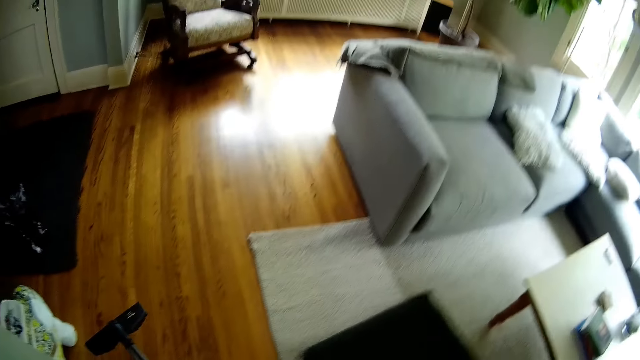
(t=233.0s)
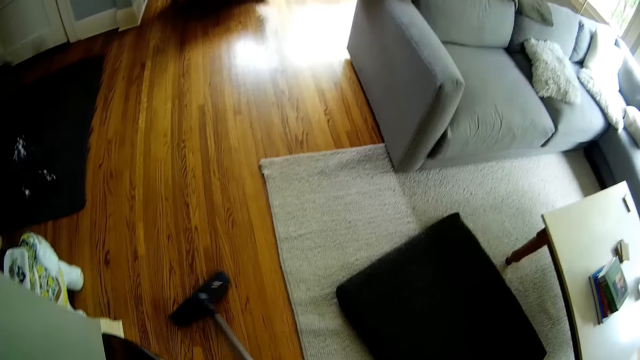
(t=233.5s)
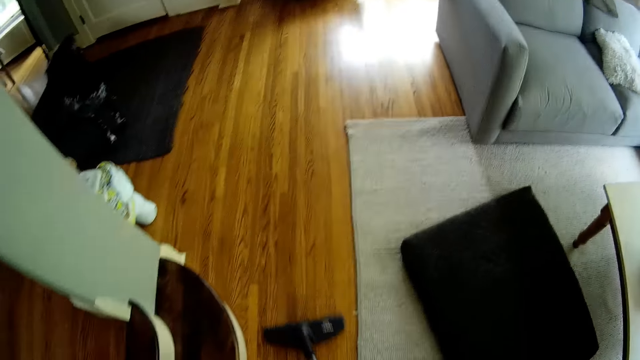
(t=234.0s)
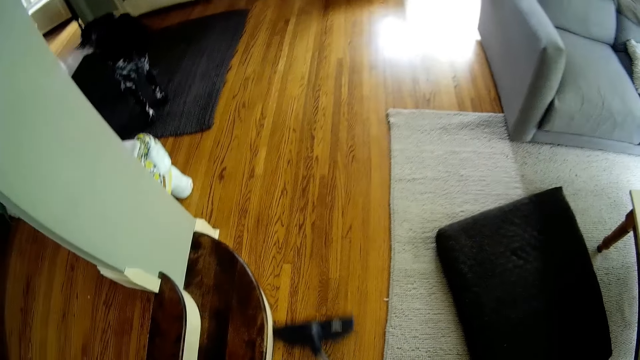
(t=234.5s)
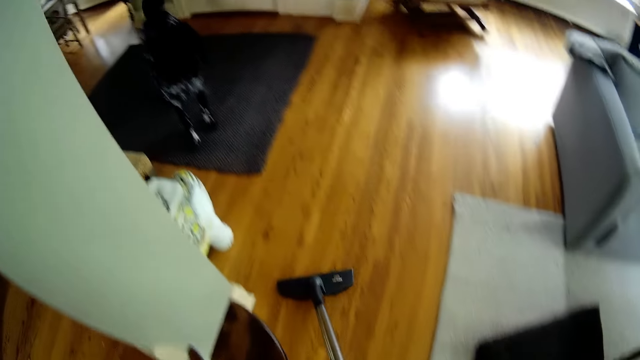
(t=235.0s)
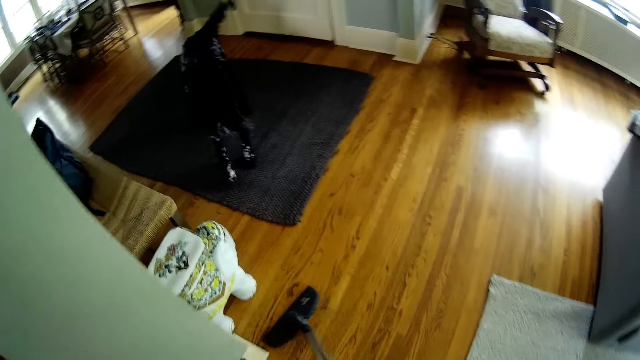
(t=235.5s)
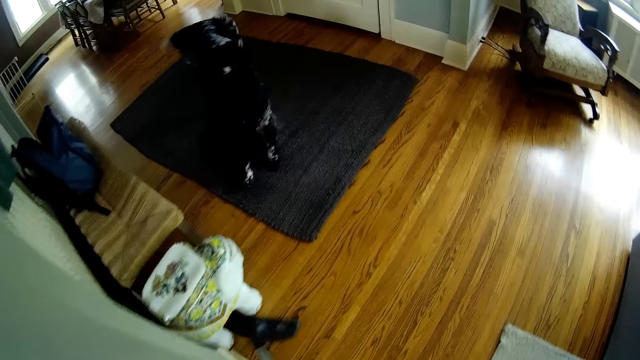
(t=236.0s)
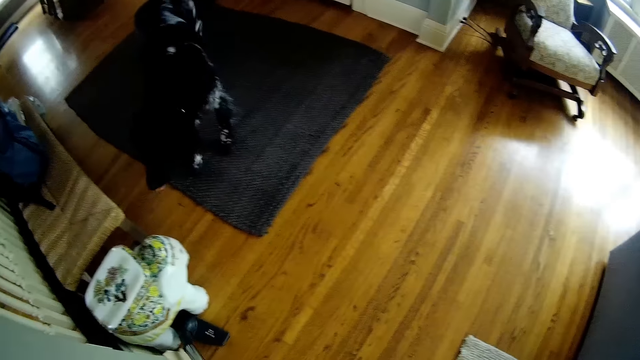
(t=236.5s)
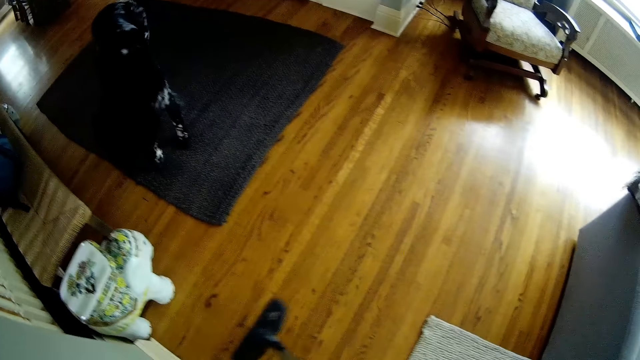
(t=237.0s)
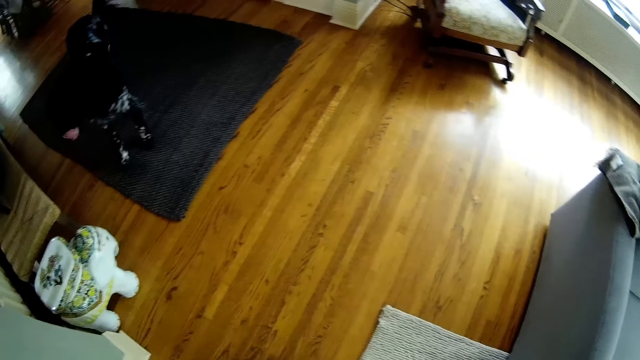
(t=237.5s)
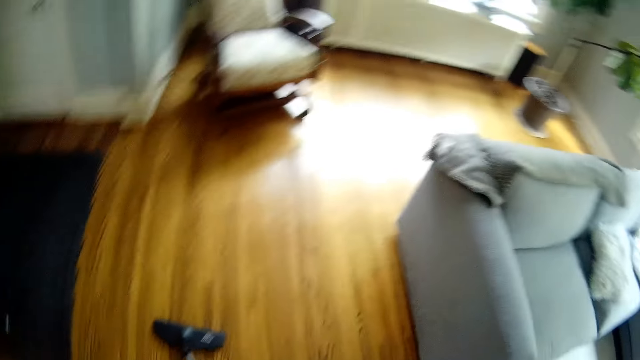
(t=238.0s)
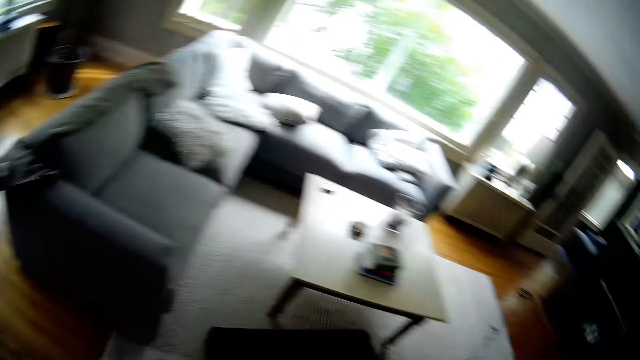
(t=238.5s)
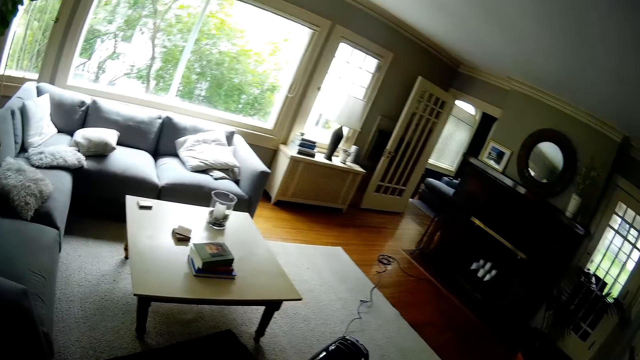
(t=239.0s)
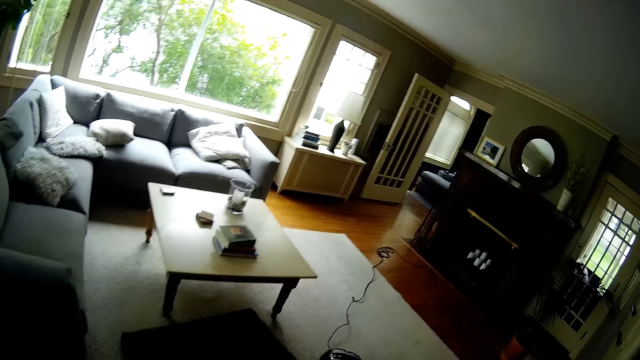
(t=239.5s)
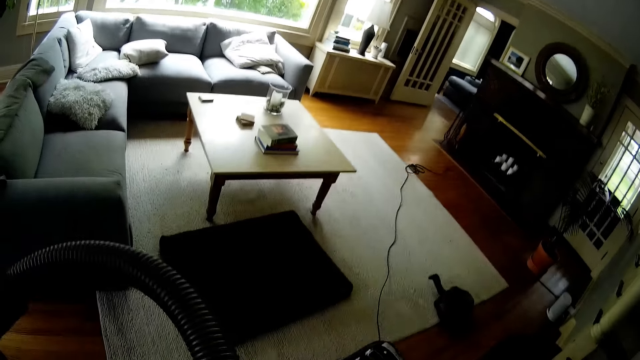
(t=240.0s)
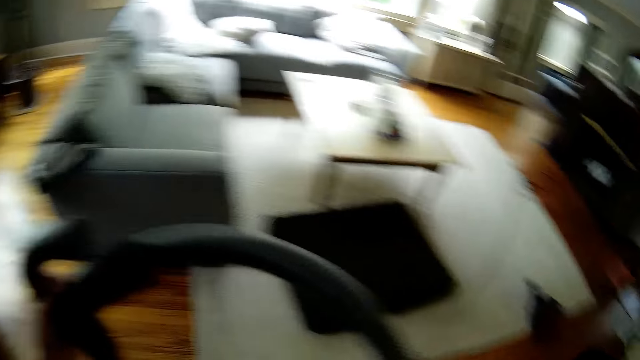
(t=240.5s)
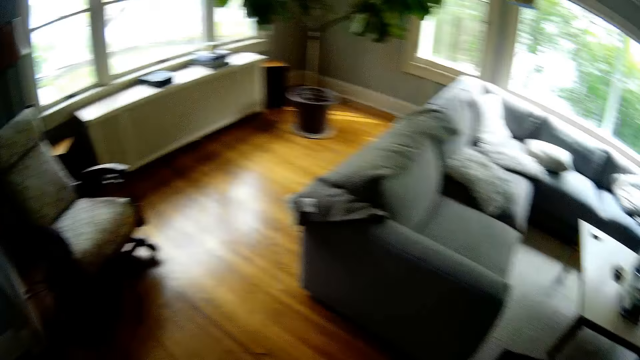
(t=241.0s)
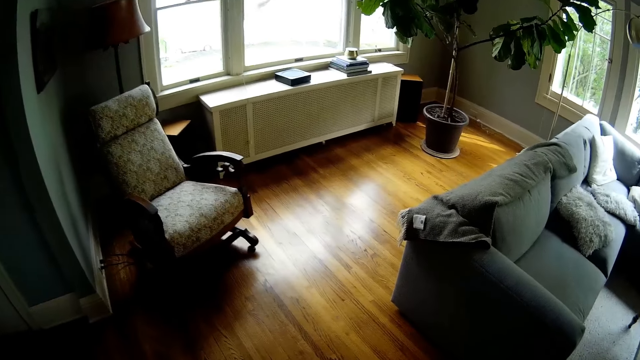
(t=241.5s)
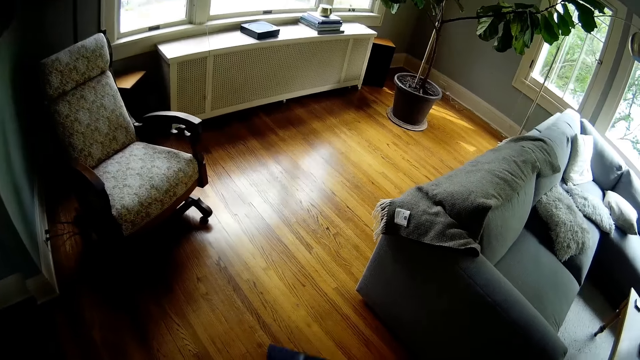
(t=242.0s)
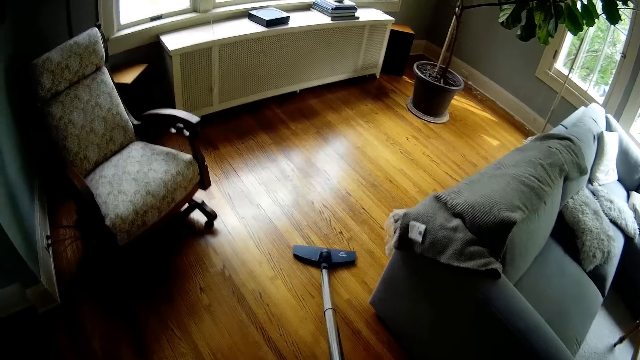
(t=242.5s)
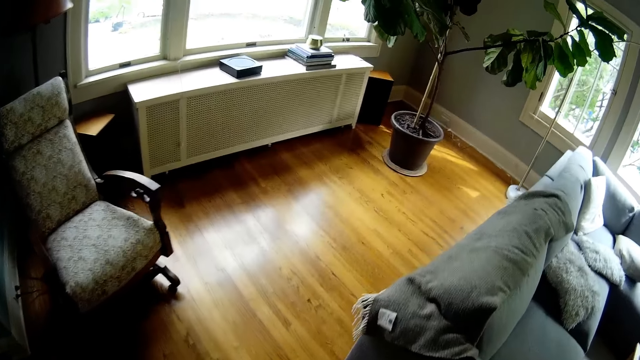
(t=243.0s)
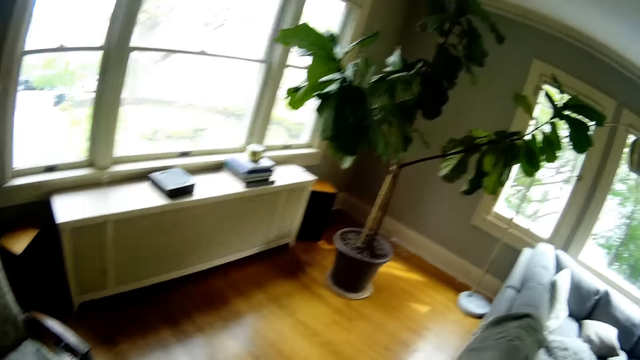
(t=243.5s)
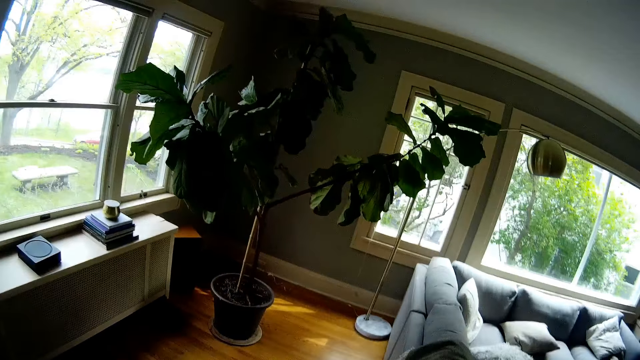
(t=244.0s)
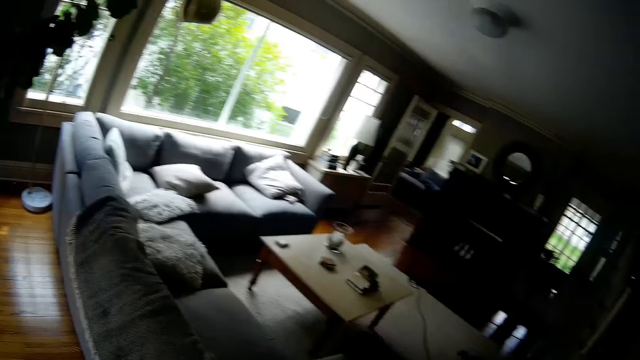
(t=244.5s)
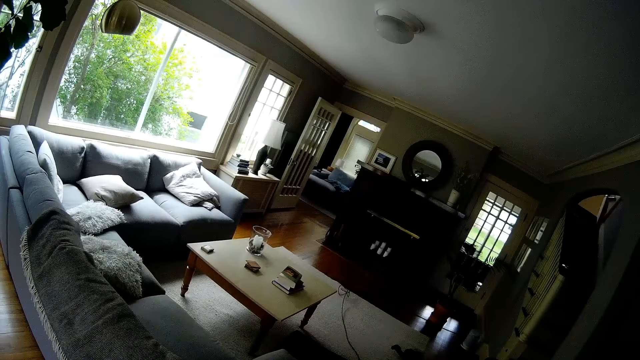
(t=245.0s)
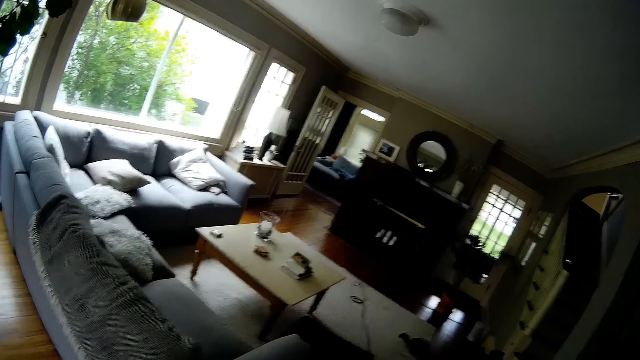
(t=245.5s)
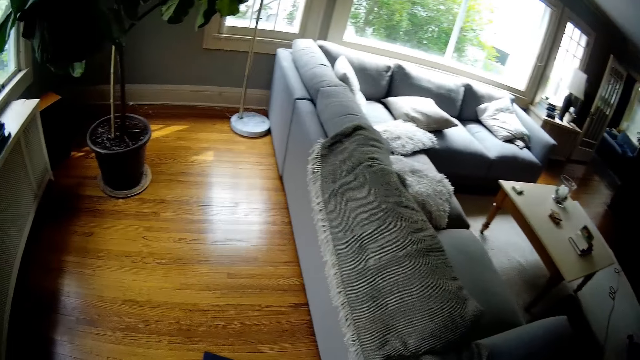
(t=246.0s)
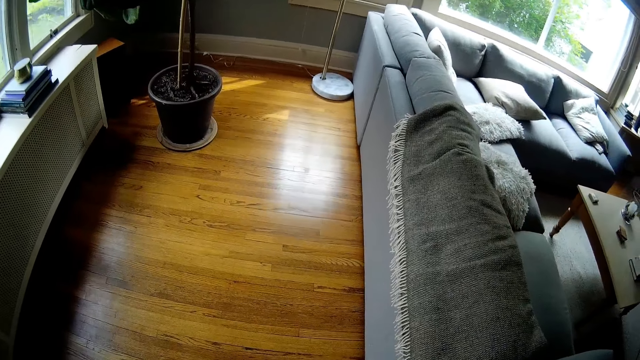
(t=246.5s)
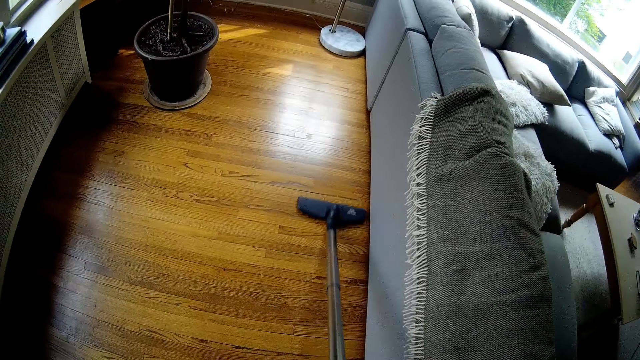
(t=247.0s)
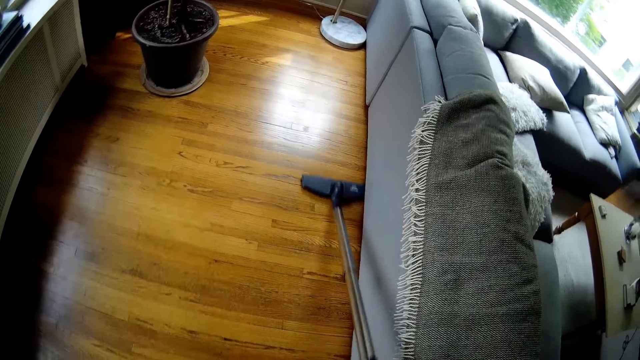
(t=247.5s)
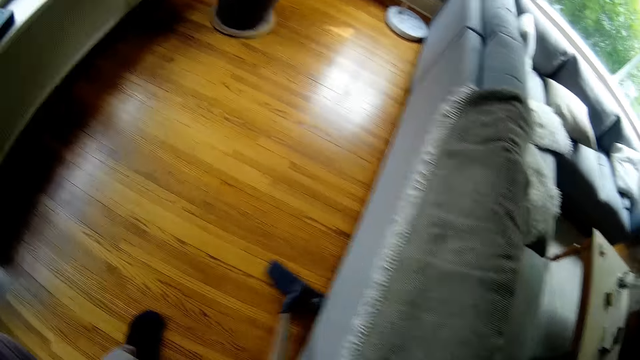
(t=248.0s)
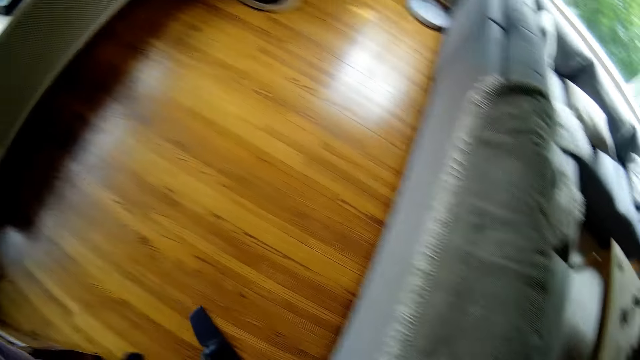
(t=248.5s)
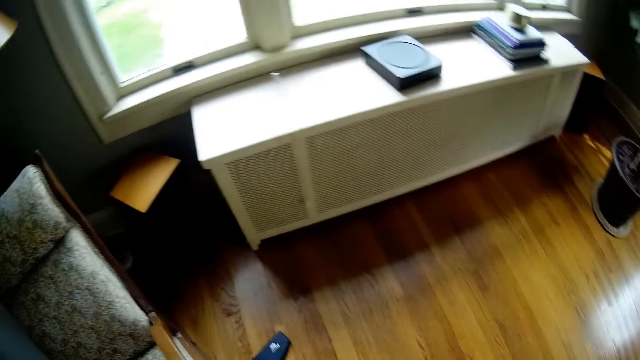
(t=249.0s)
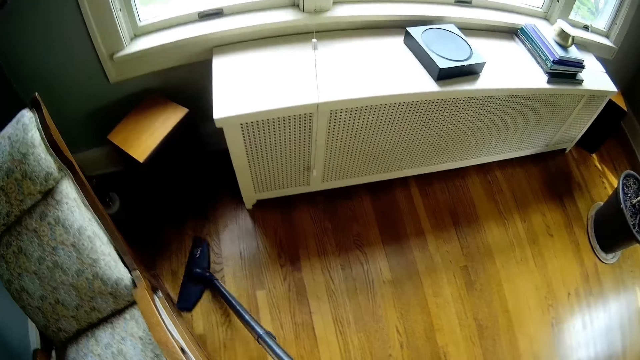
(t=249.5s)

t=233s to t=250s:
The camera wearer pulls the power cord of the vacuum cleaner with his right hand. He vacuums the floor with the vacuum cleaner. He pulls the power cord of the vacuum cleaner with his right hand.

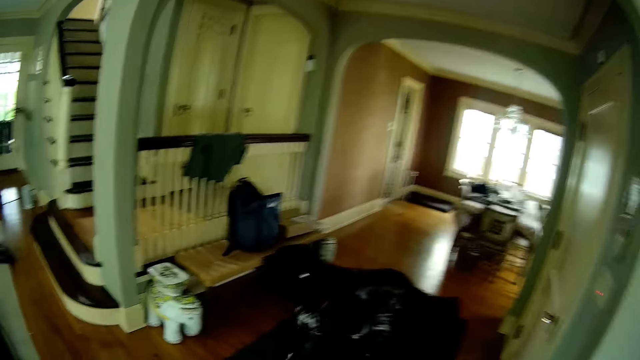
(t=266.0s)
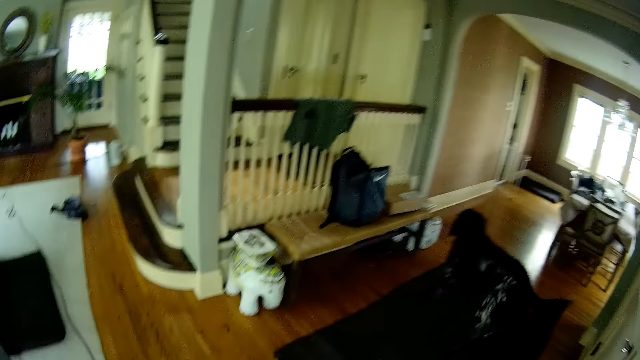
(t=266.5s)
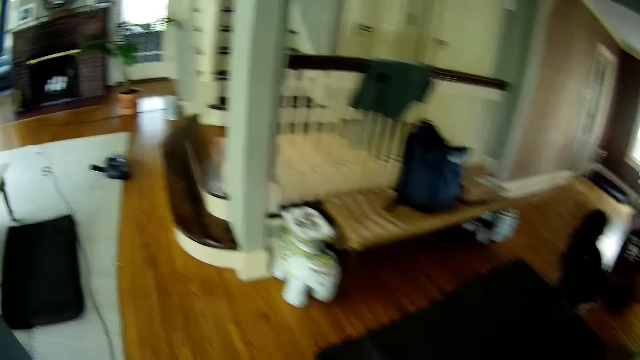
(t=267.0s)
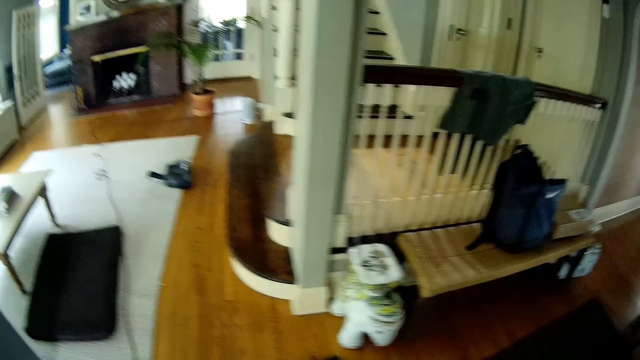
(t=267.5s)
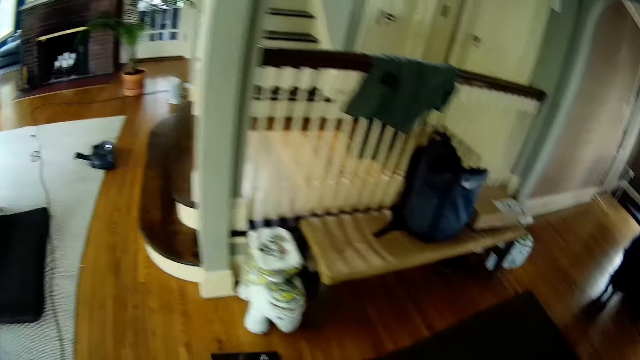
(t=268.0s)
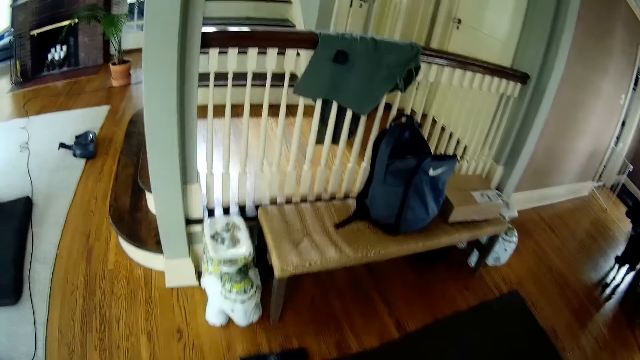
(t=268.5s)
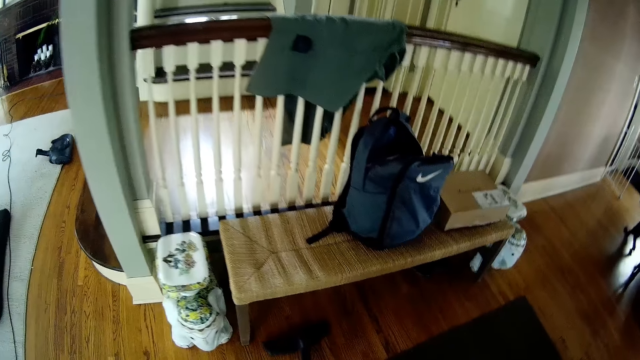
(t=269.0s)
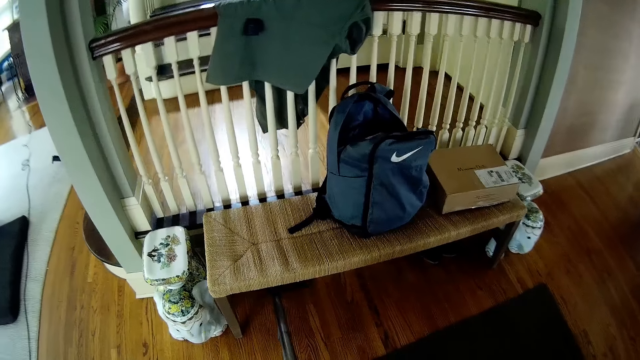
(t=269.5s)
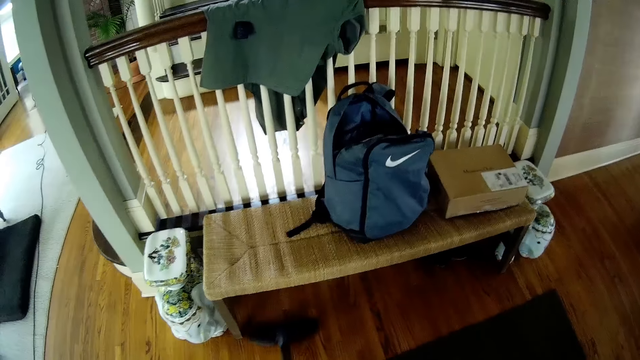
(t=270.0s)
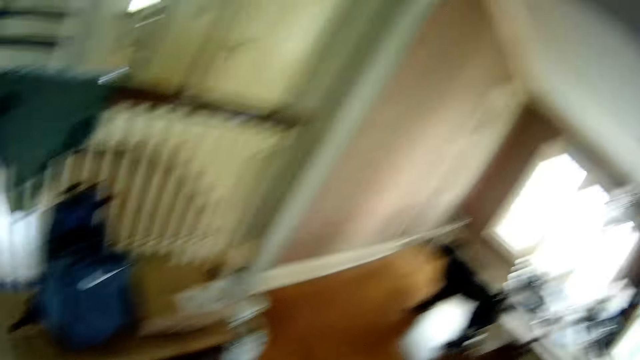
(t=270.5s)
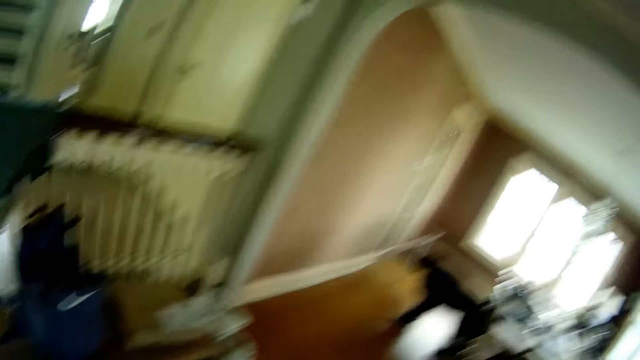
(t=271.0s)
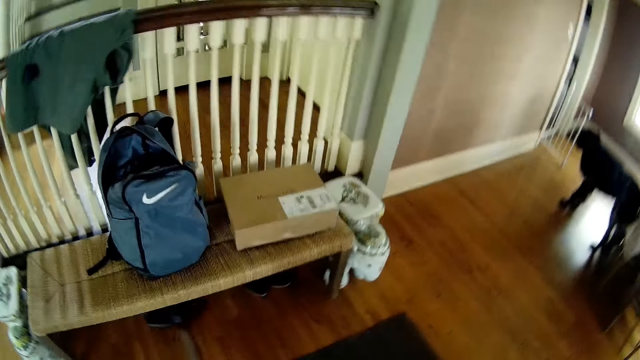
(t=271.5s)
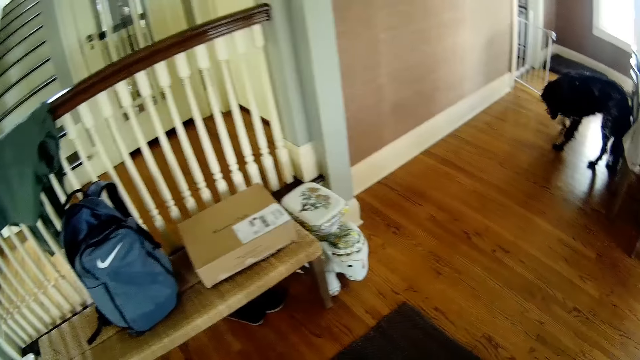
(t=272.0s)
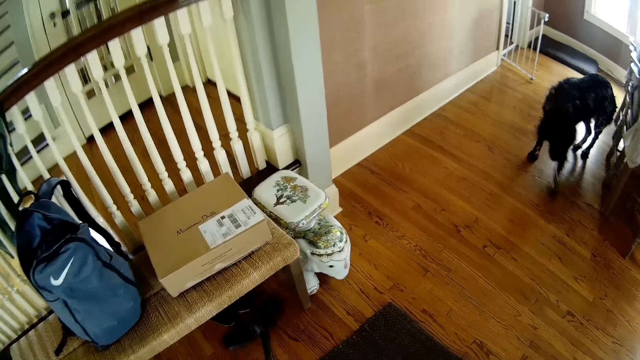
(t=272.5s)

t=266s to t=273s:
The camera wearer interacts with a dog.
